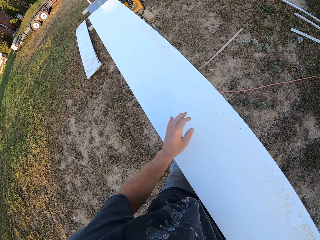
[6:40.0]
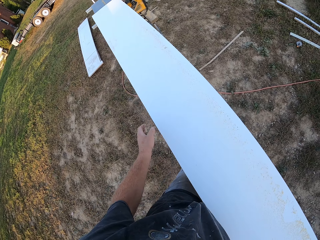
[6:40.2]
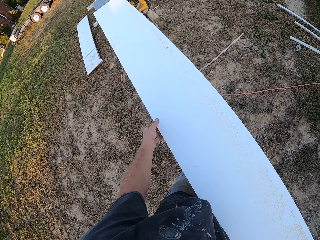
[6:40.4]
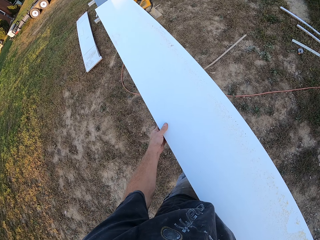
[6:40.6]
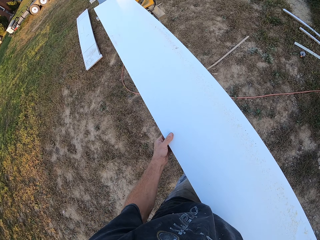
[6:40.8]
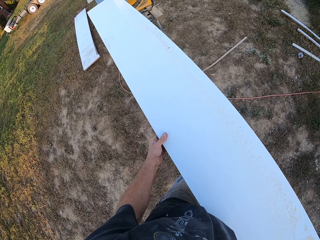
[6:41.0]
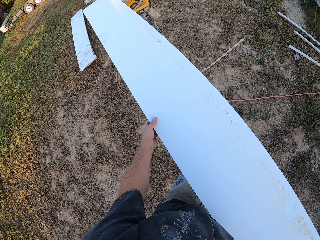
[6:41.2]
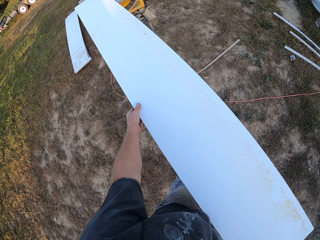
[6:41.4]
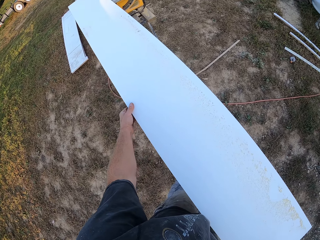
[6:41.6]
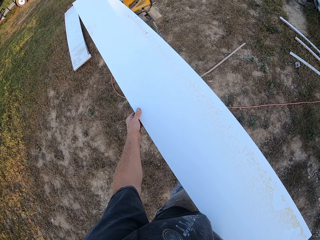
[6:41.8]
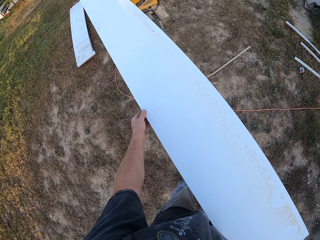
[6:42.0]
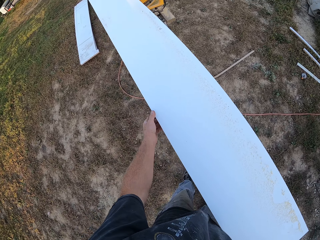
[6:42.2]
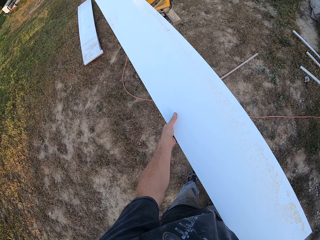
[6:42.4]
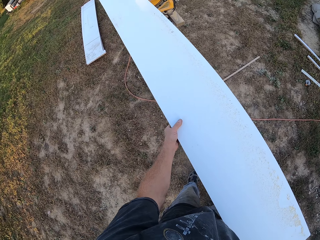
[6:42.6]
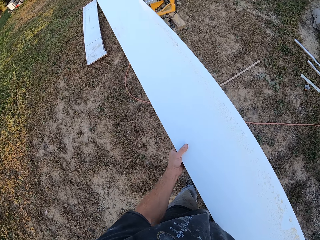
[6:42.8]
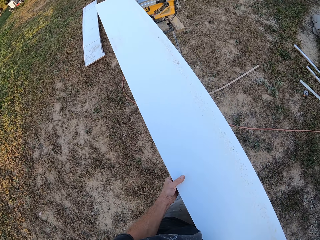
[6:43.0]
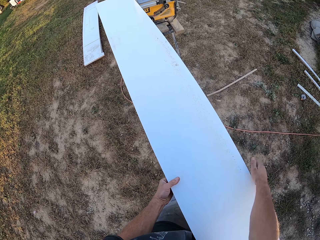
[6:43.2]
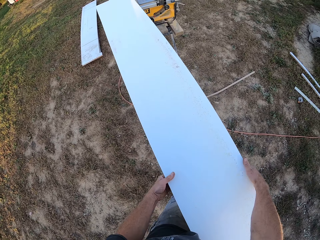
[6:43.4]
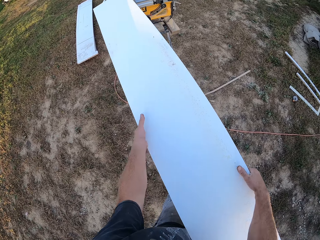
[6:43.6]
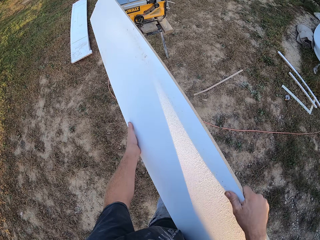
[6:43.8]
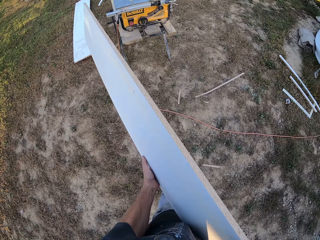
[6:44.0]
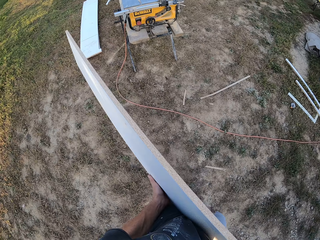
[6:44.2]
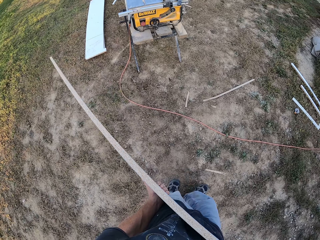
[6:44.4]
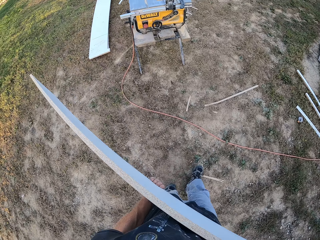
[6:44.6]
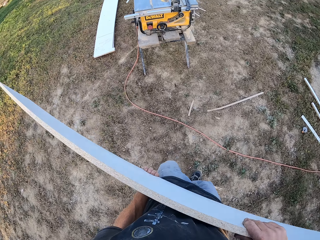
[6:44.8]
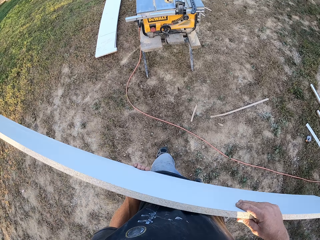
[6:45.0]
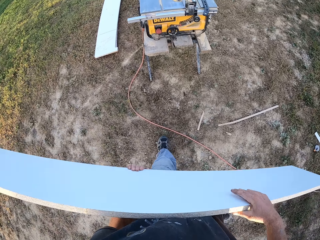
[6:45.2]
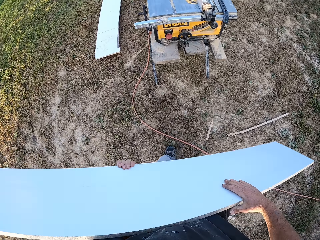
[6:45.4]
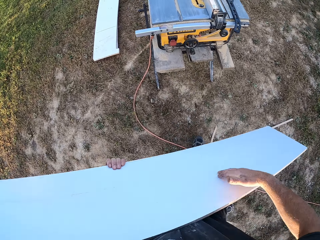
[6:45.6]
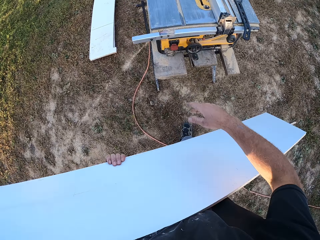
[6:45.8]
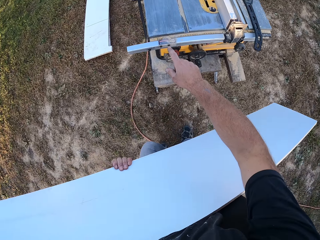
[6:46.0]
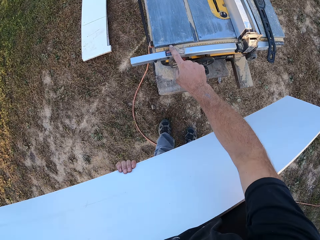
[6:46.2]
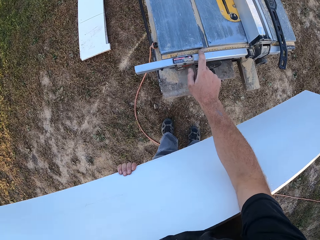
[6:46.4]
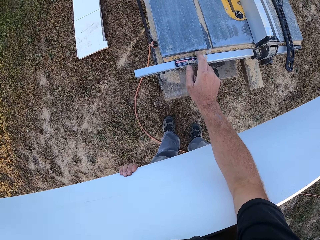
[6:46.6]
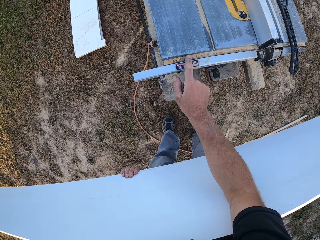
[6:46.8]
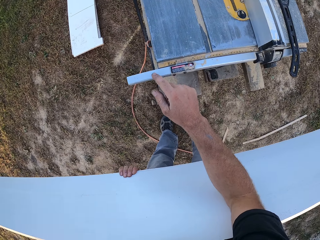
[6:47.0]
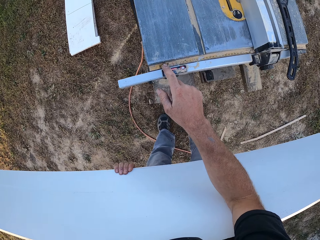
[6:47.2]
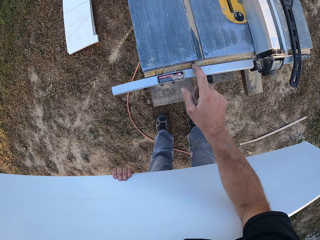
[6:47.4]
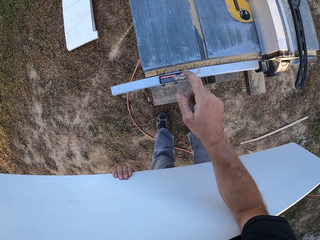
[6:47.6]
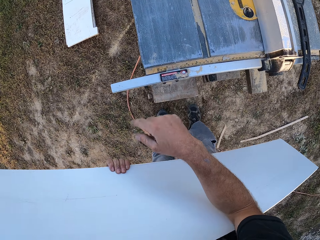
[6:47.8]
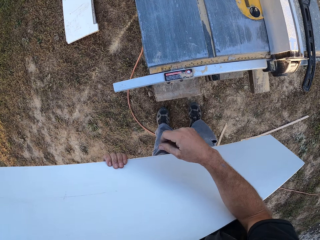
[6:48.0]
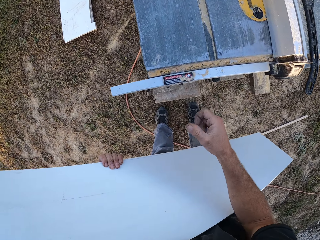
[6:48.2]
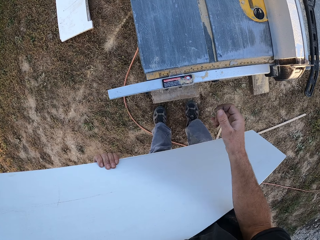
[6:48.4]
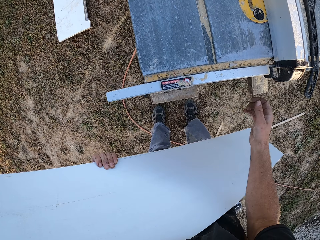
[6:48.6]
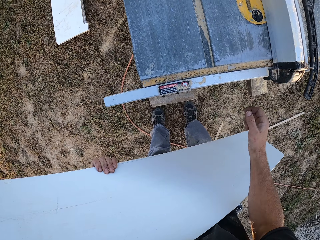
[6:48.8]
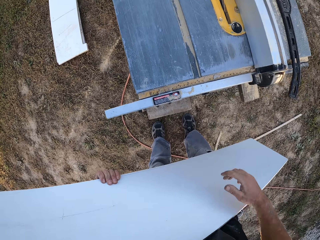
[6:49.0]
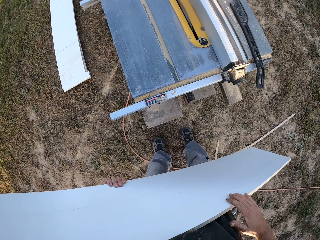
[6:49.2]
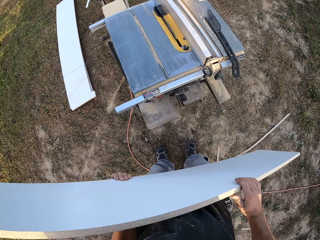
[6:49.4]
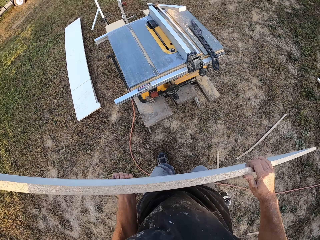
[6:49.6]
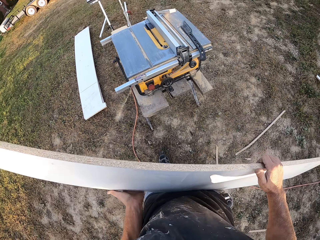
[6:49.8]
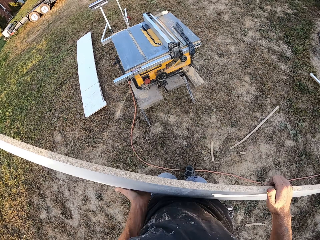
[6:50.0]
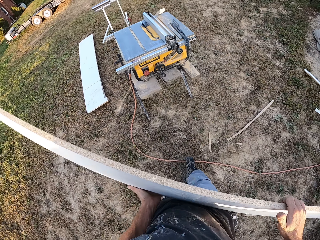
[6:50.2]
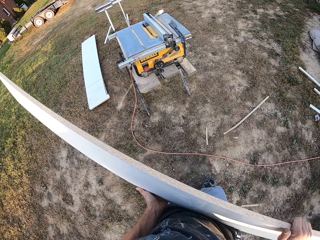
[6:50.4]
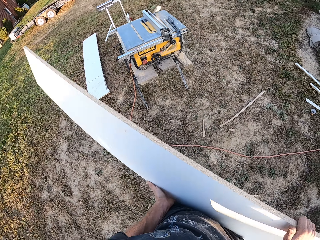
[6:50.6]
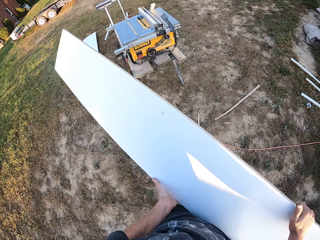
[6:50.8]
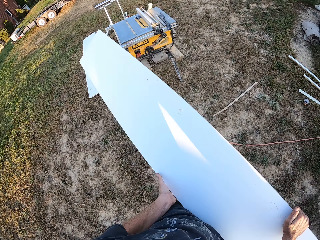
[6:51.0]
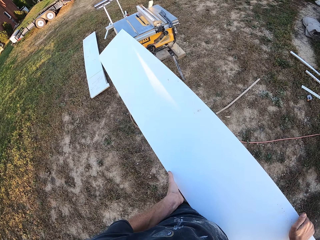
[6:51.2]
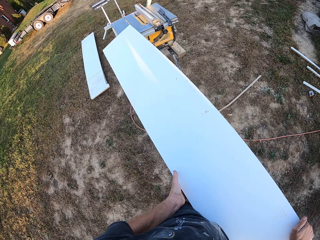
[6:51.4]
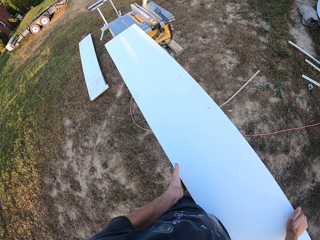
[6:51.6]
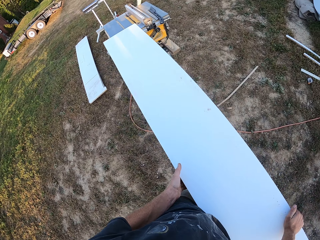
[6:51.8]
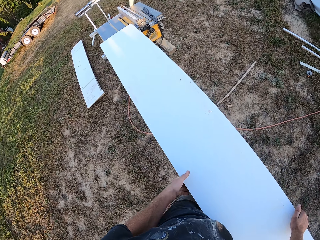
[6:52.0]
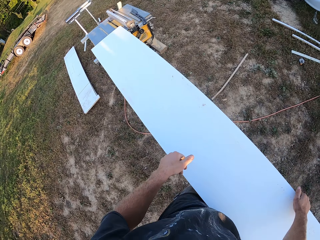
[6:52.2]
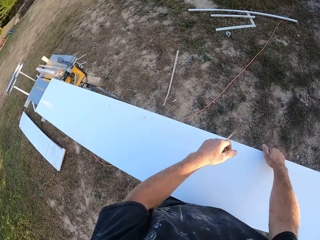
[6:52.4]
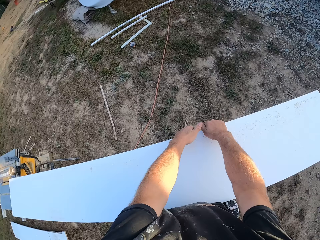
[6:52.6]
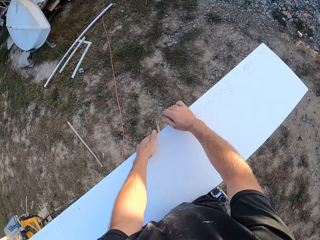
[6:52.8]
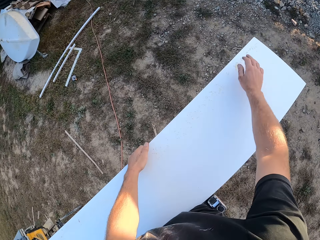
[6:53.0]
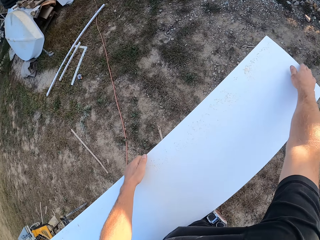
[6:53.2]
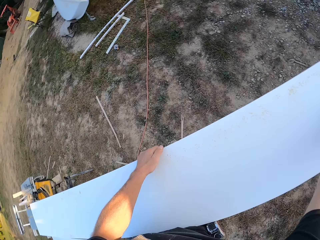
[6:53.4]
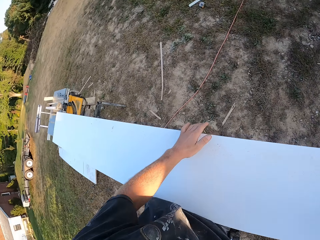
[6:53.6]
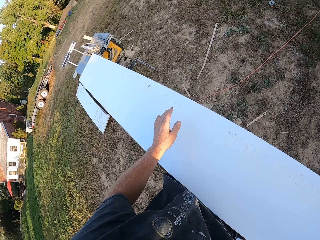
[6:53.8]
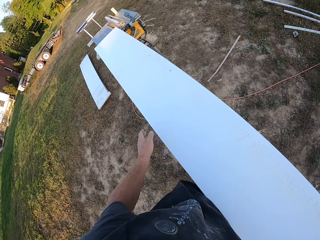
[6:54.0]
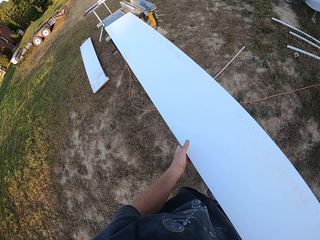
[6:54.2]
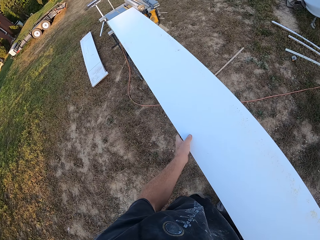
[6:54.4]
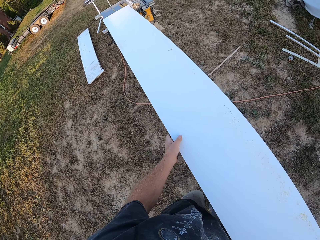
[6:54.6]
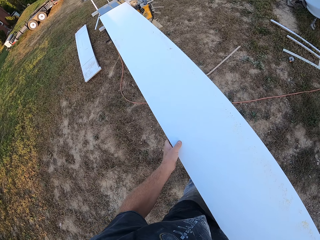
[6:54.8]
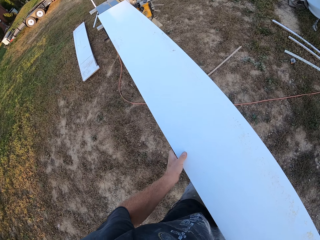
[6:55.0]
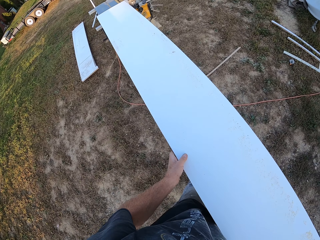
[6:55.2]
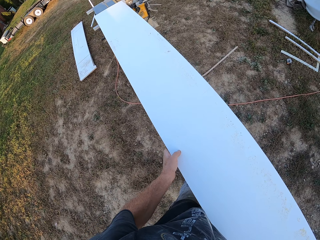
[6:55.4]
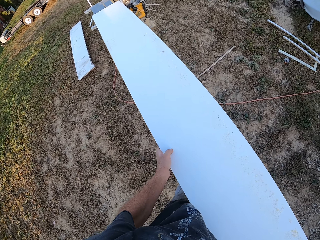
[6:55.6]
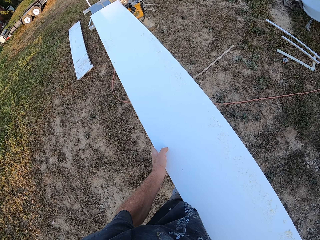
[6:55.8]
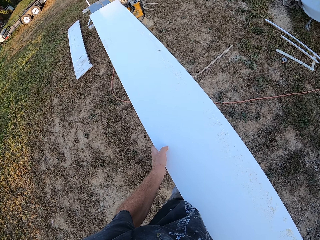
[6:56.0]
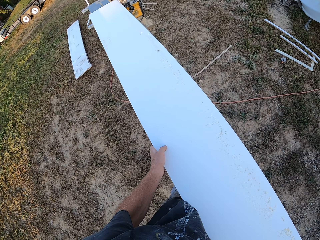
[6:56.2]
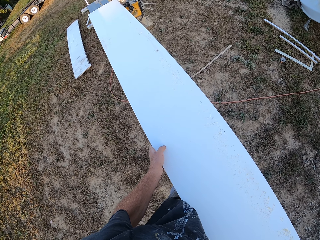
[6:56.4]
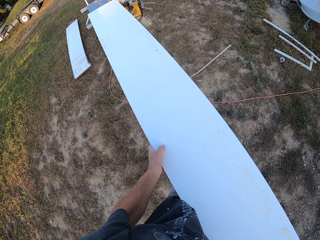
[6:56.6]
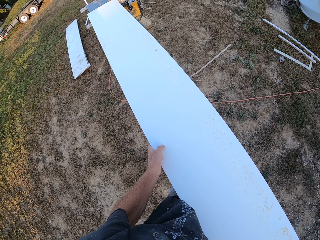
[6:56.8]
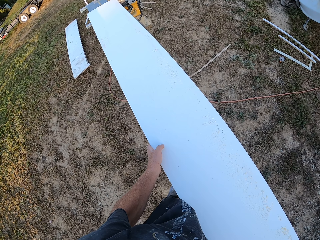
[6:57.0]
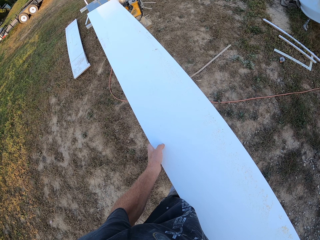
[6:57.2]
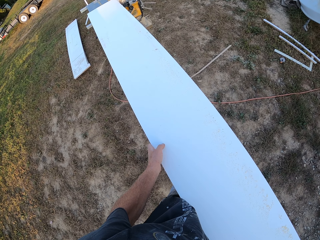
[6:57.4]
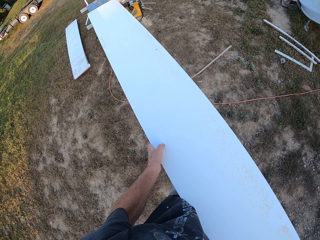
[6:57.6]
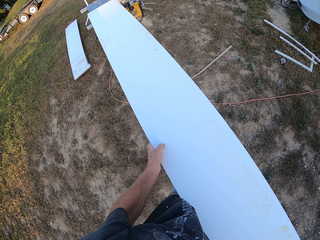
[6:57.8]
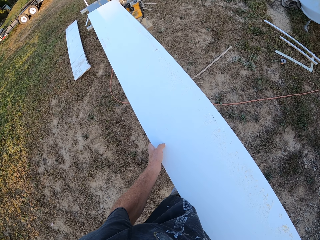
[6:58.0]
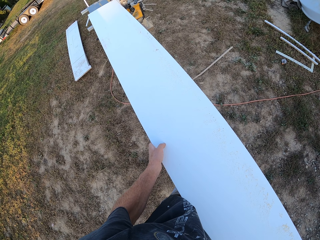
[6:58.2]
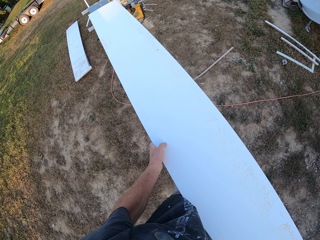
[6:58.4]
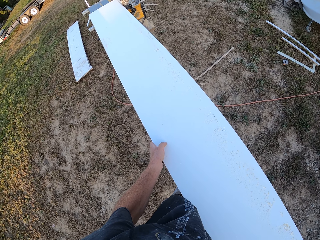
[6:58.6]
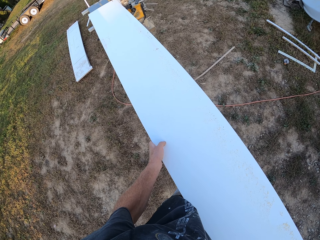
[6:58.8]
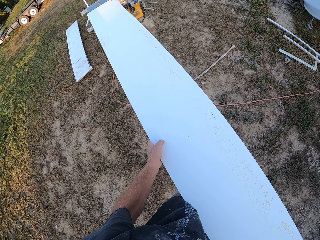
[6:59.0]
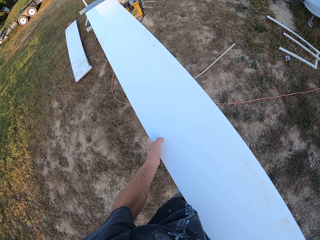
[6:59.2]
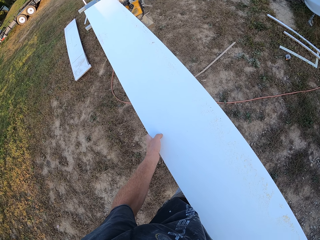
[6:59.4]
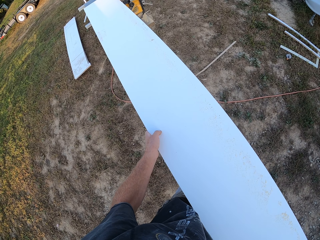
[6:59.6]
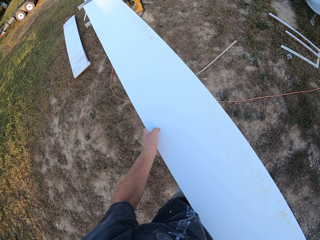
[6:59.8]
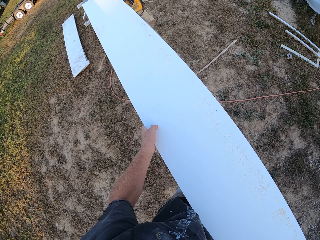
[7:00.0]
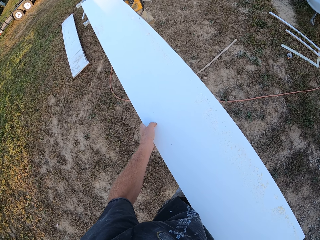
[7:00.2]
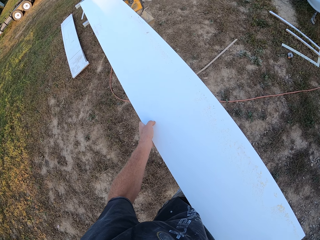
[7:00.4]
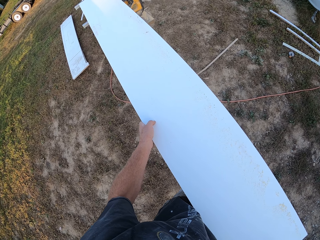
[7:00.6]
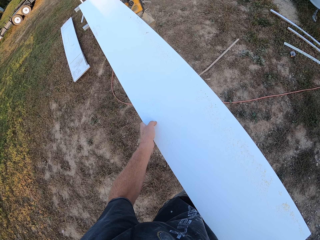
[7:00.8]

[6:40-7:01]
The camera wearer carries the slab of wood. He walks around the compound. He wipes the table saw machine with his hand. He removes something on the metal. He carries the slab of wood. He places the slab of wood on the table saw machine. He cuts the wood with the table saw machine.
